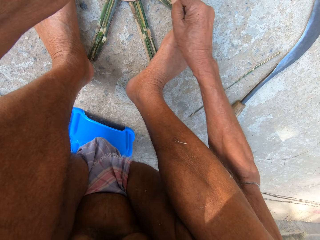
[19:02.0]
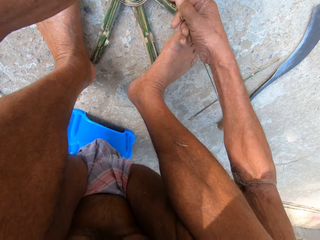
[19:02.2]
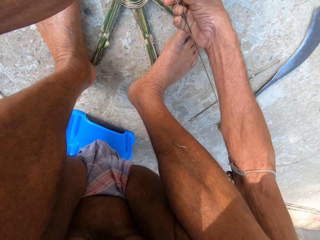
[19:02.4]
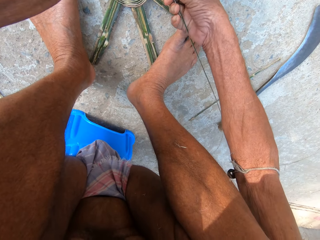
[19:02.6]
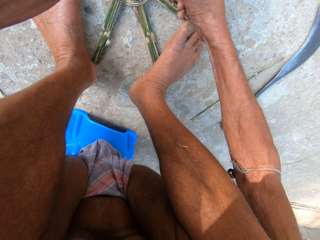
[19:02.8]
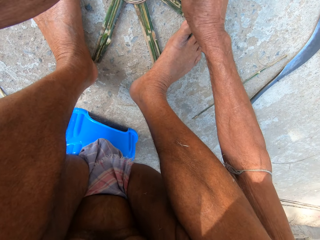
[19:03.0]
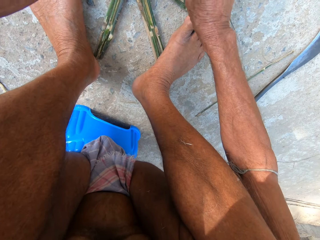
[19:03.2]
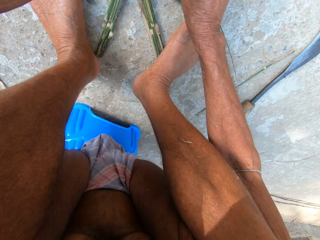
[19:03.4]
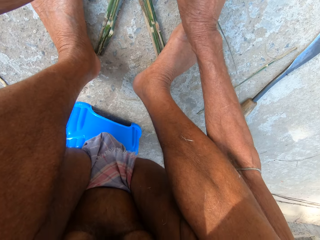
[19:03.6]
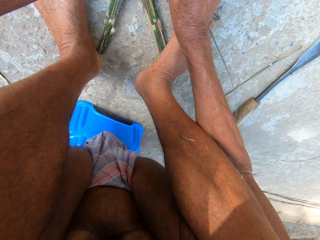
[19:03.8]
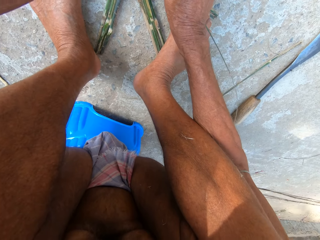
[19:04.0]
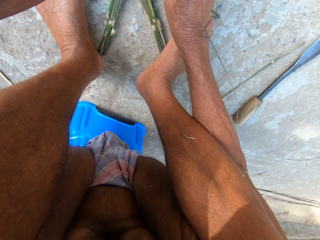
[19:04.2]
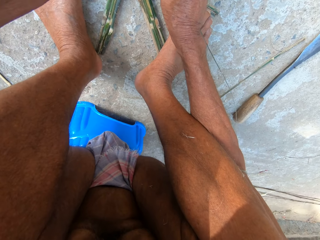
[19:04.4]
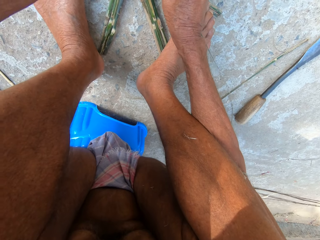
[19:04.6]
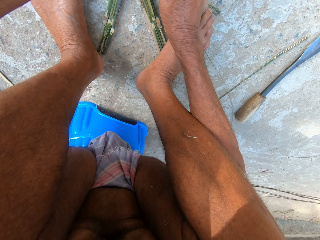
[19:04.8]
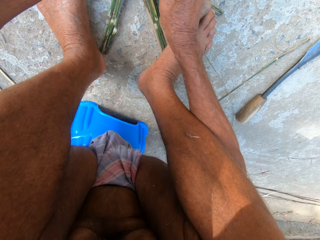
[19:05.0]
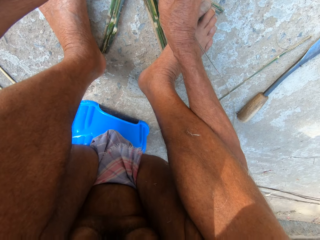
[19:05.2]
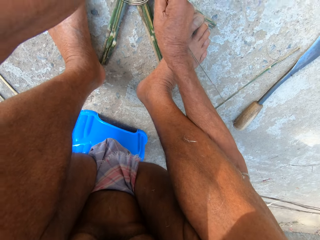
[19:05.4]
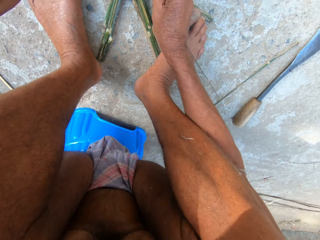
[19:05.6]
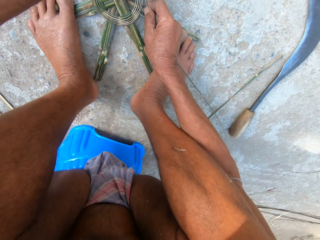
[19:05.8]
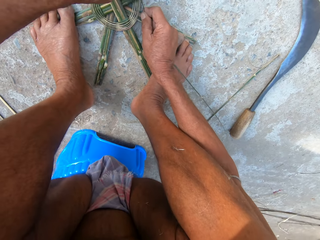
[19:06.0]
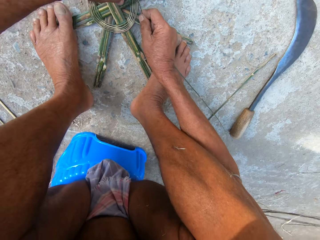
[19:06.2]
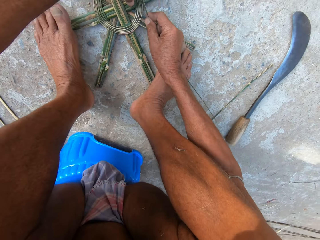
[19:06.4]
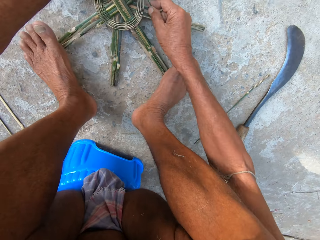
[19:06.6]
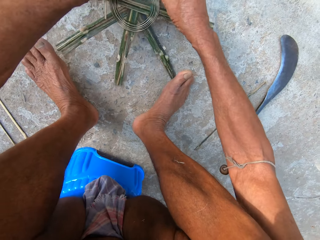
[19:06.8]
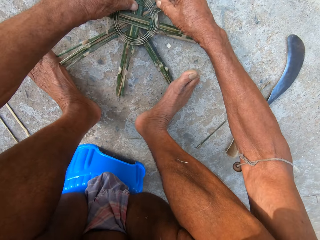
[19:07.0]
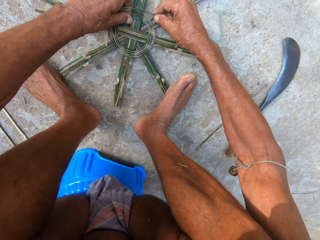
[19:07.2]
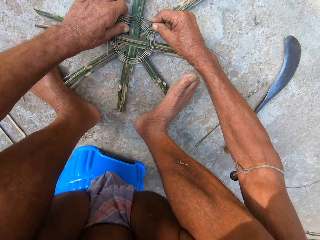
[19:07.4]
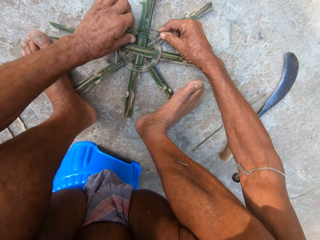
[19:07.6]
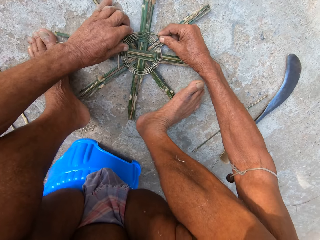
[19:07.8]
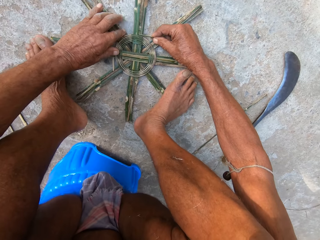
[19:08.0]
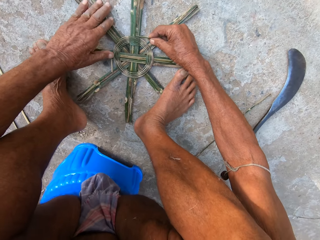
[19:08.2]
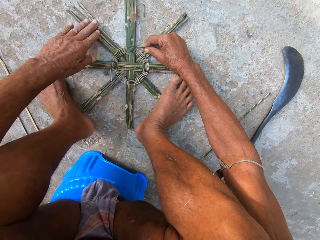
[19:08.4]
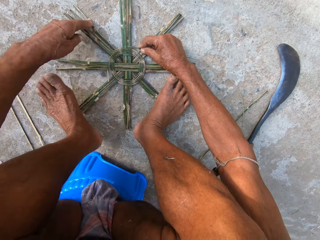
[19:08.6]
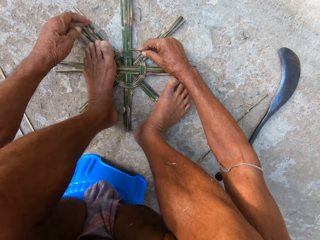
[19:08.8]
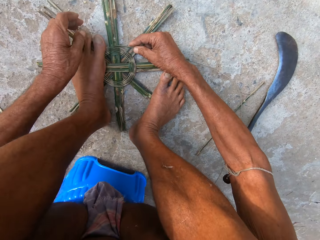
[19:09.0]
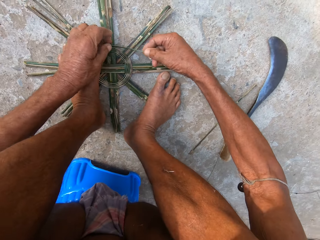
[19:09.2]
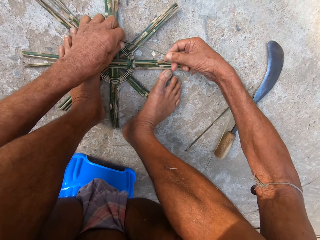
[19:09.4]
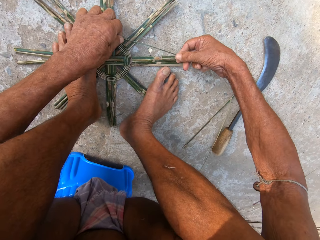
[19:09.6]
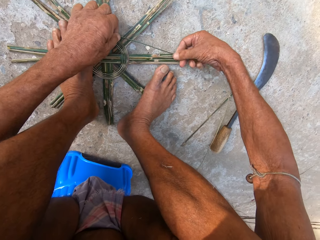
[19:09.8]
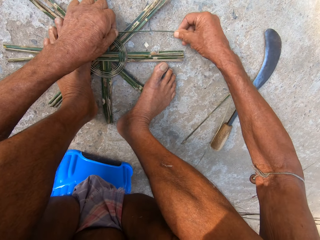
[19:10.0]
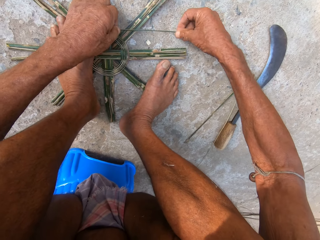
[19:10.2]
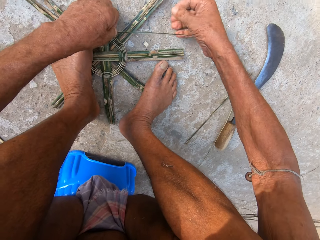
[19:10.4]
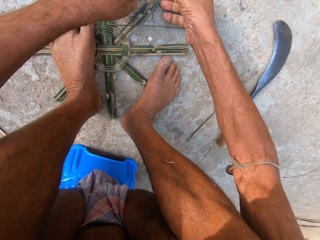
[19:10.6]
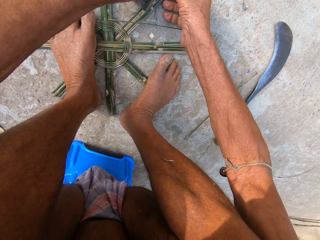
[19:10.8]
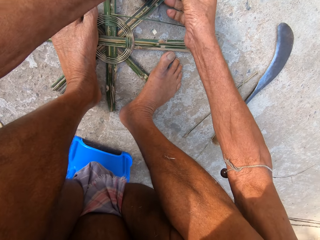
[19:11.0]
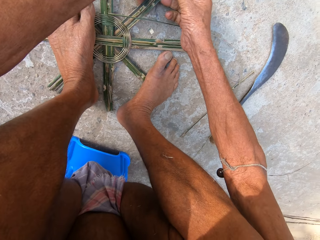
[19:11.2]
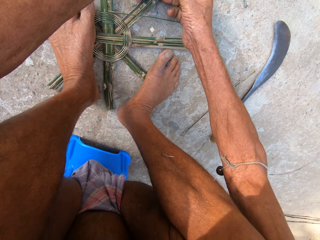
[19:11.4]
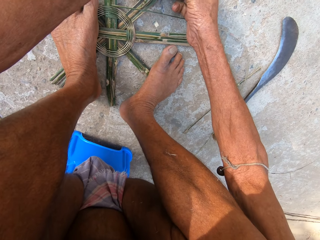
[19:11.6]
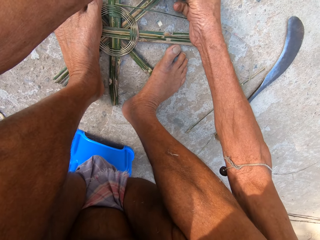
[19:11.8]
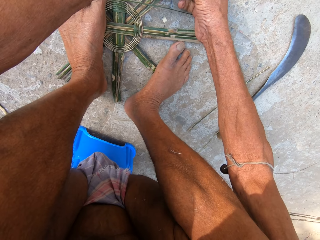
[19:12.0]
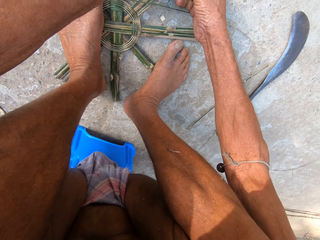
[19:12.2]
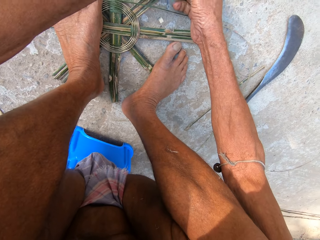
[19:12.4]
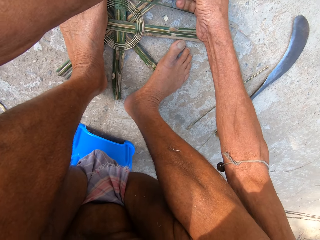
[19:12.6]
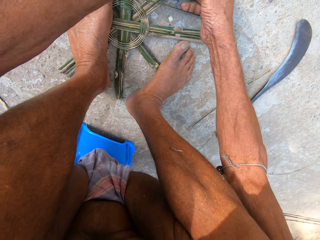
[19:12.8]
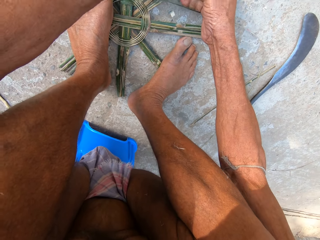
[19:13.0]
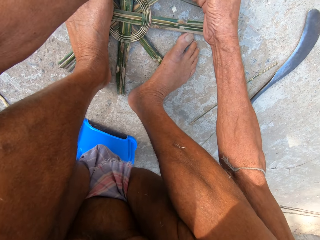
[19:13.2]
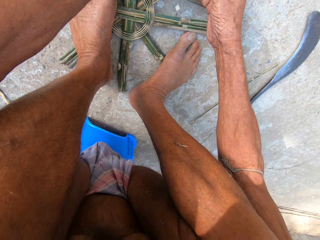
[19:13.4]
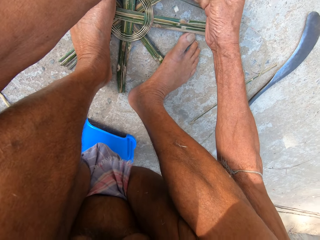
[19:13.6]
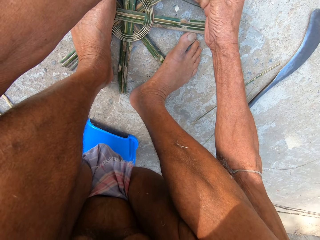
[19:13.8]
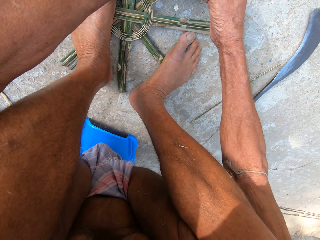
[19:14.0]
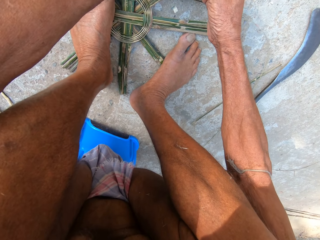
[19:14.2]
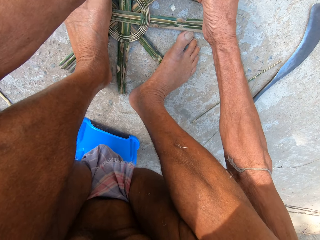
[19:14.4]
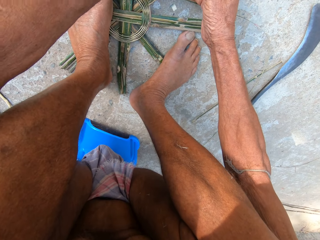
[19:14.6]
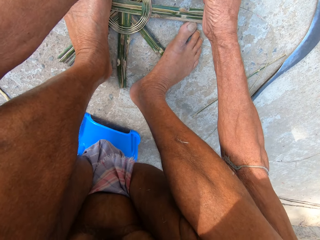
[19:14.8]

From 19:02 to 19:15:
The camera wearer straightens a rope on a wood craft. They adjust the wood craft on the floor. They adjust the rope on the wood craft.

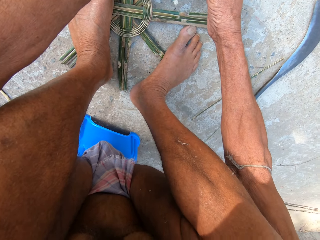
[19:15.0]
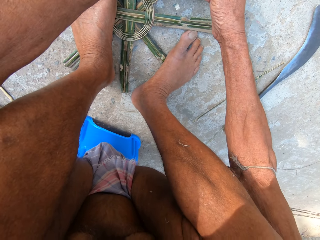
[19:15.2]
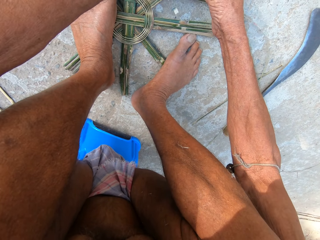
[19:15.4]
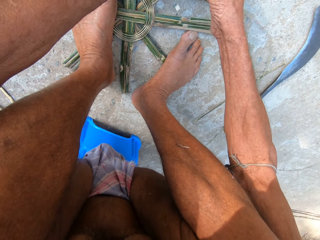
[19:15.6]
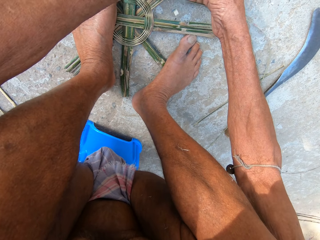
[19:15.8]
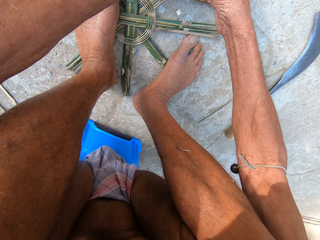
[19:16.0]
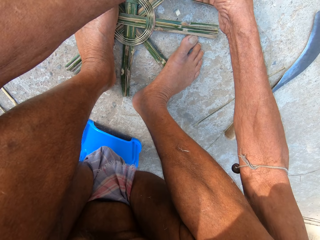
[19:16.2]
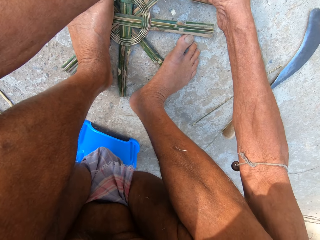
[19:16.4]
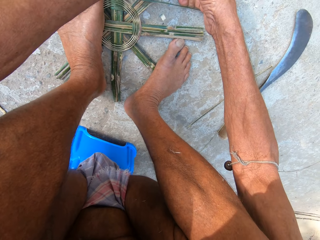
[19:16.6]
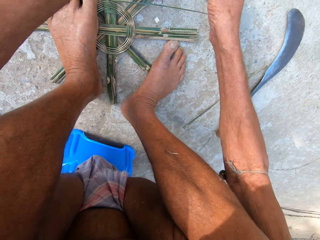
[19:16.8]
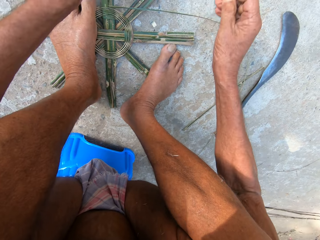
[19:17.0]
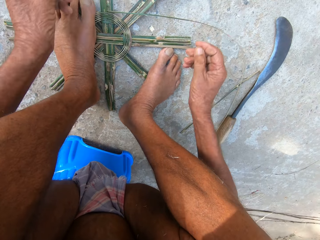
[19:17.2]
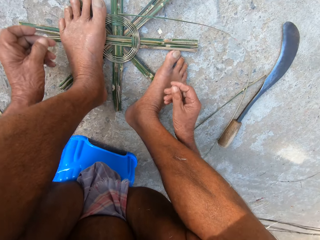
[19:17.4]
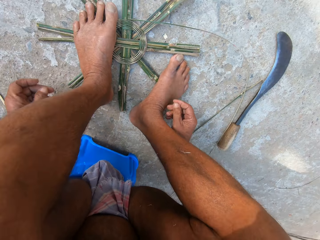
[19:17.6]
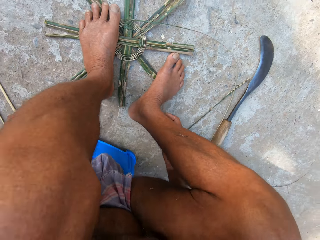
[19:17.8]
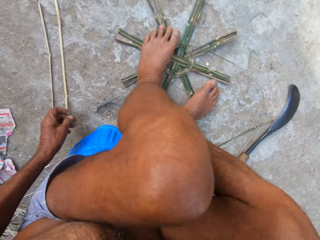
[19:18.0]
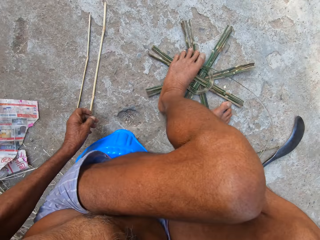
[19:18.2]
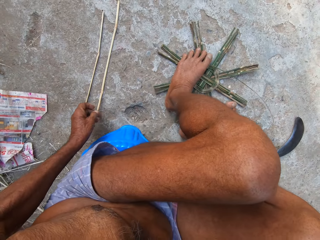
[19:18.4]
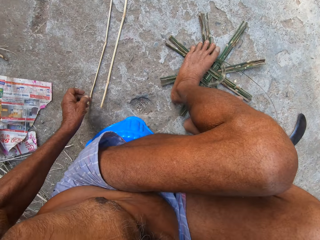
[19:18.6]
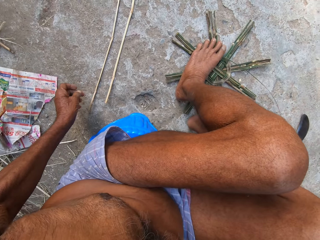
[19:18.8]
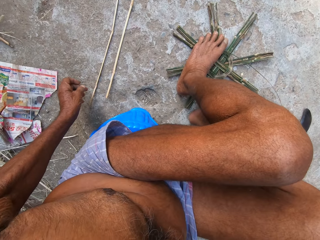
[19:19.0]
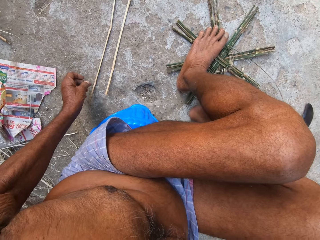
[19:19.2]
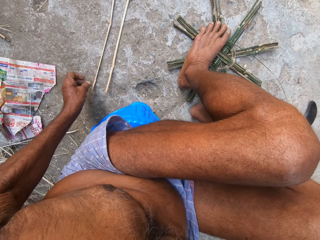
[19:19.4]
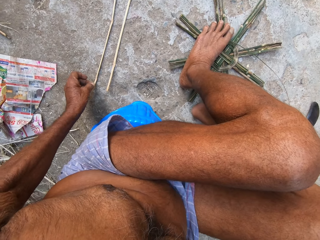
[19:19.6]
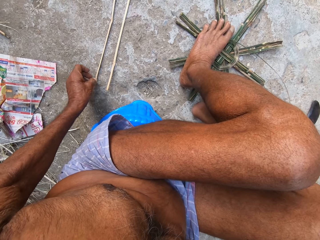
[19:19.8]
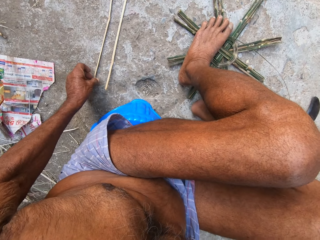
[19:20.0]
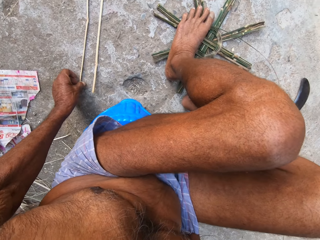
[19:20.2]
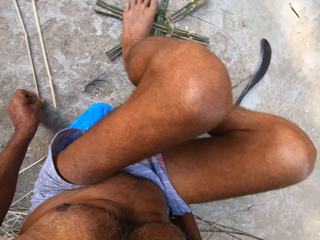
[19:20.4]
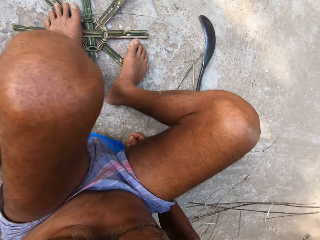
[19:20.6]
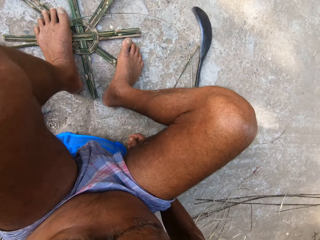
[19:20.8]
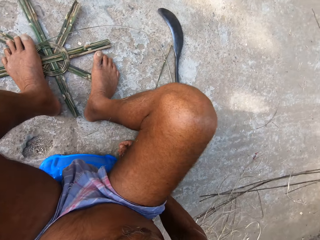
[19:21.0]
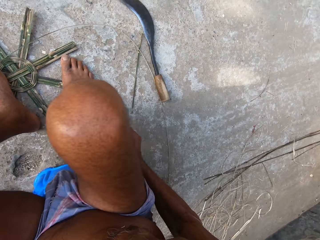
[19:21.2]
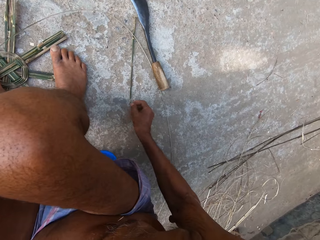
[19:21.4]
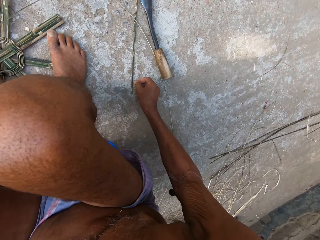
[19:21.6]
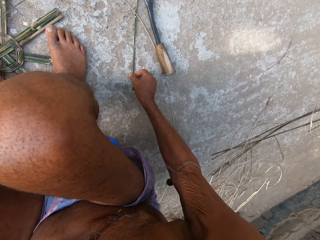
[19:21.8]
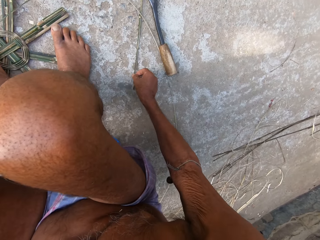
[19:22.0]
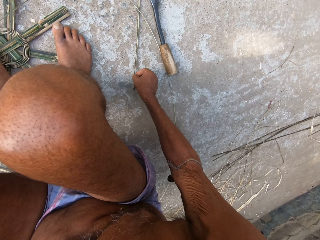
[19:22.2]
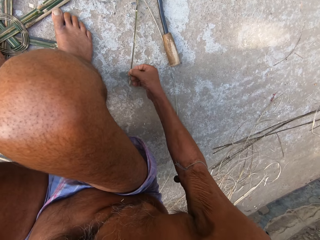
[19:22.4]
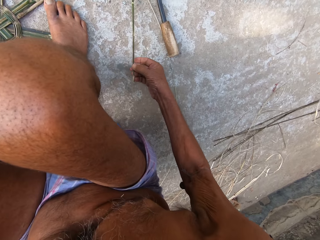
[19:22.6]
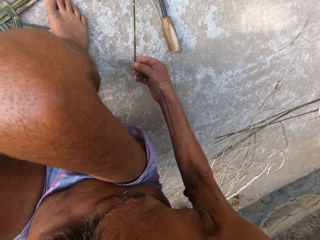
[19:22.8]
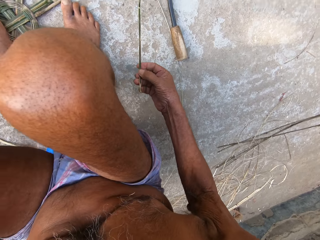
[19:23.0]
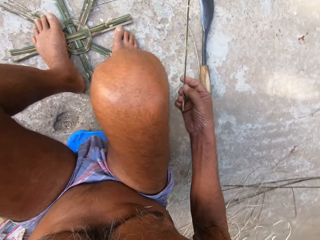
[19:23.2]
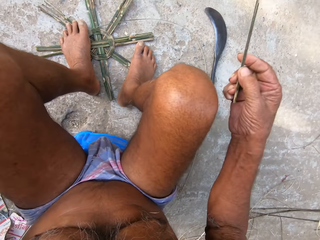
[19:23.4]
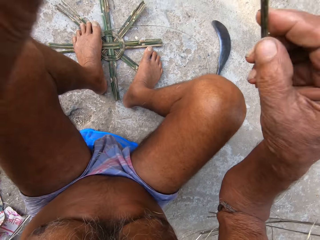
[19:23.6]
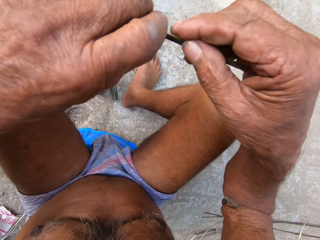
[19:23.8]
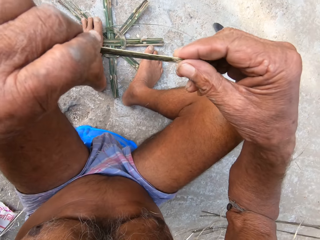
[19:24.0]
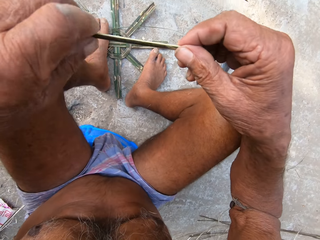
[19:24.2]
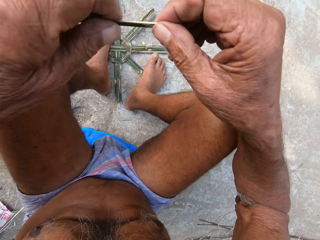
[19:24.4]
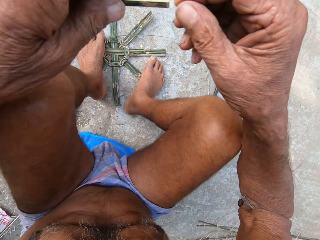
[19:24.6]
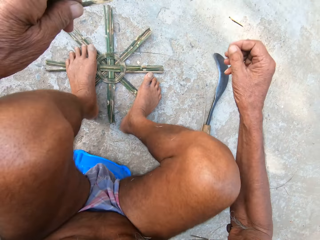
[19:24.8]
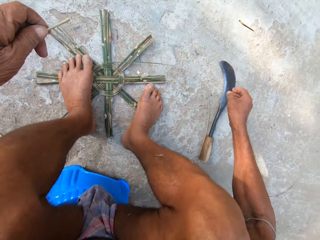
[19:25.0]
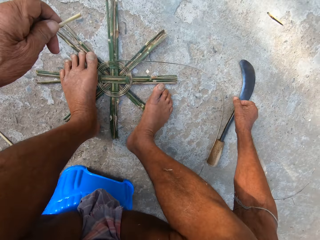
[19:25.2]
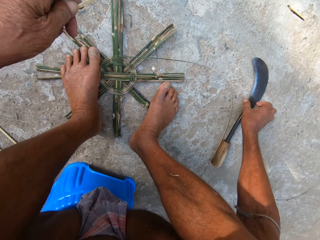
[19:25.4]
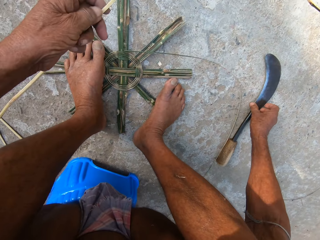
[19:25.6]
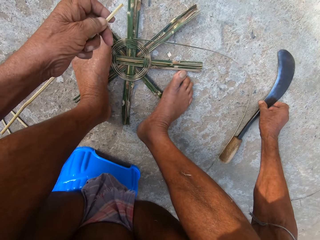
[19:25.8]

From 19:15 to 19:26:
The camera wearer straightens a rope on a wood craft. He looks around a verandah. He touches a bamboo stick on the floor with his left hand. He picks up the bamboo stick from the floor with his right hand. He passes the bamboo stick from his right hand to his left hand.
